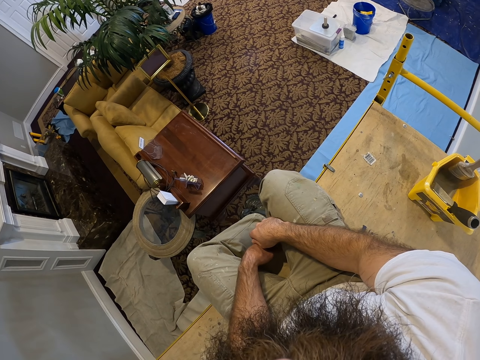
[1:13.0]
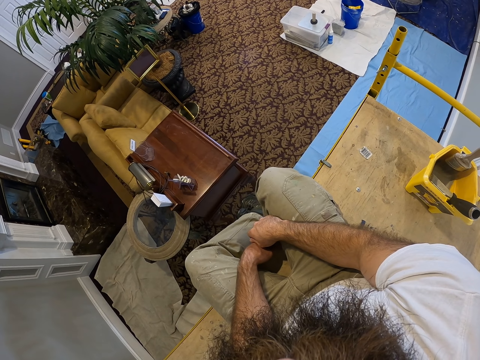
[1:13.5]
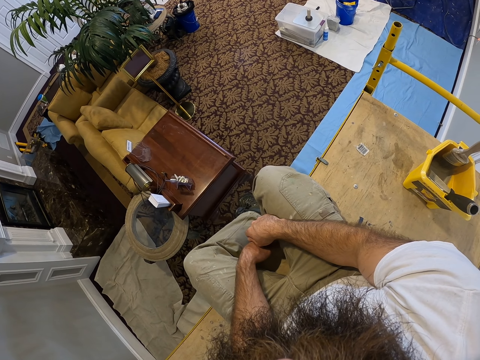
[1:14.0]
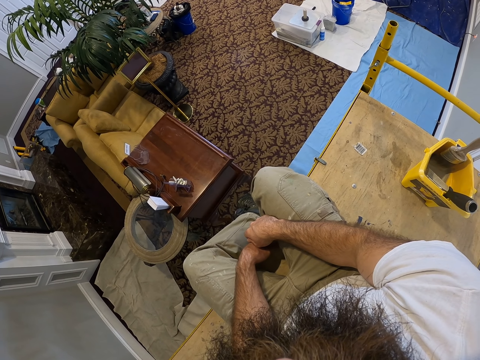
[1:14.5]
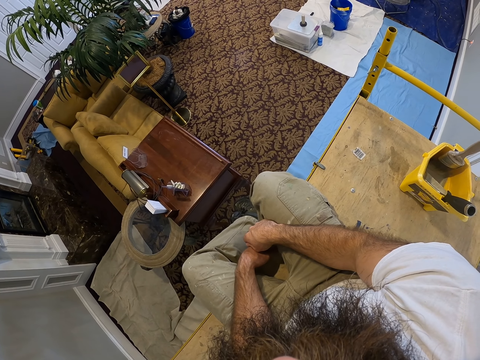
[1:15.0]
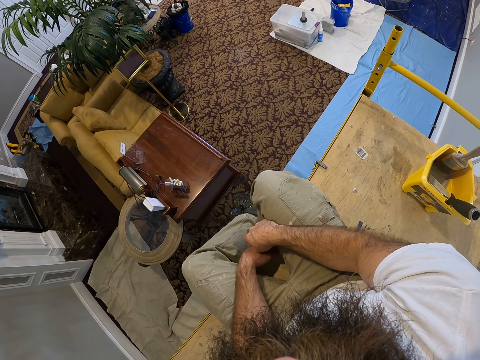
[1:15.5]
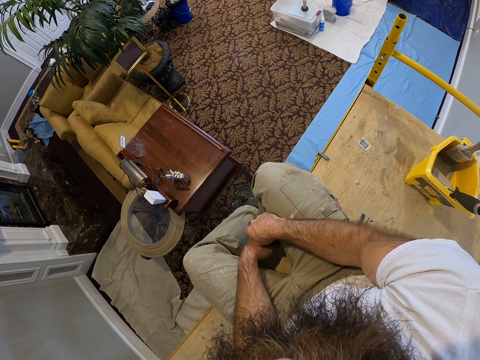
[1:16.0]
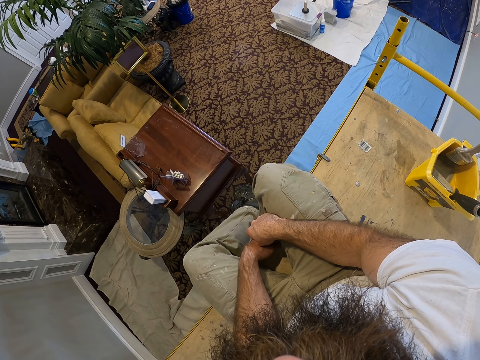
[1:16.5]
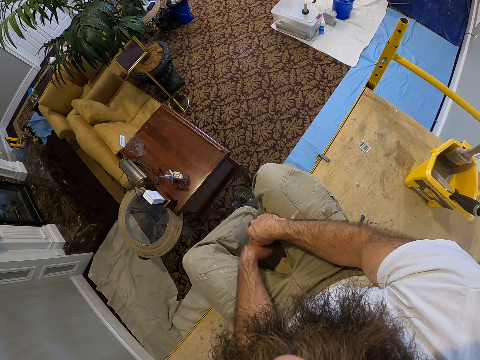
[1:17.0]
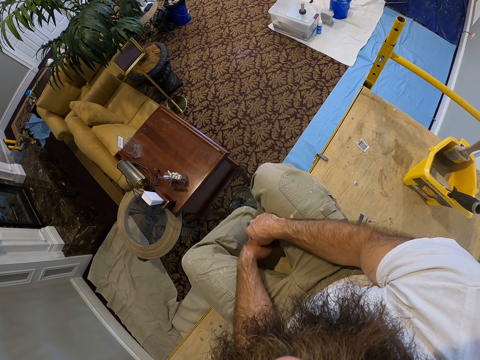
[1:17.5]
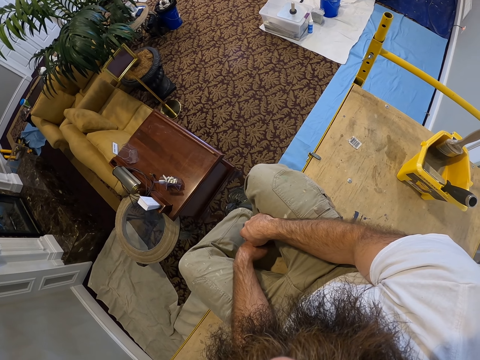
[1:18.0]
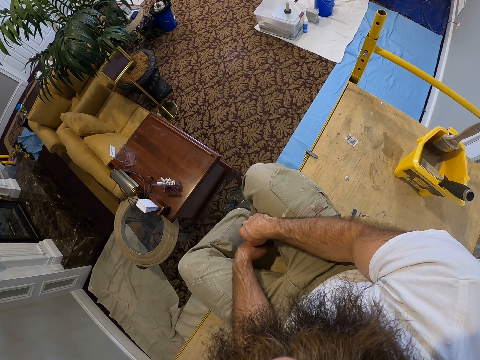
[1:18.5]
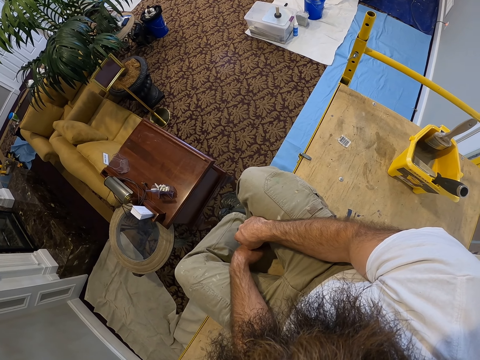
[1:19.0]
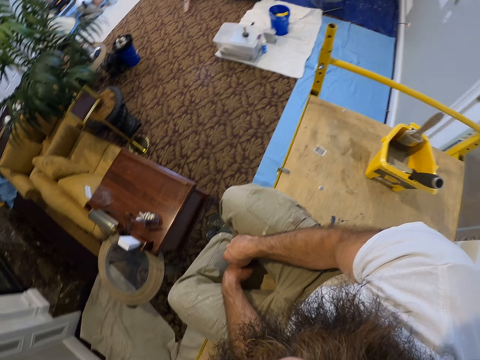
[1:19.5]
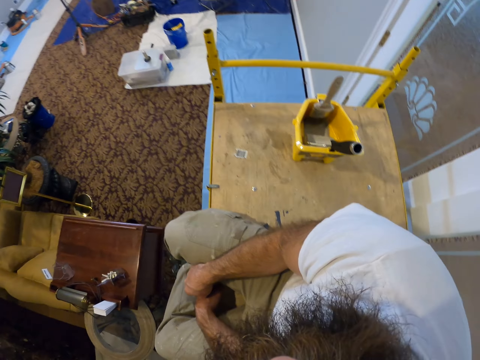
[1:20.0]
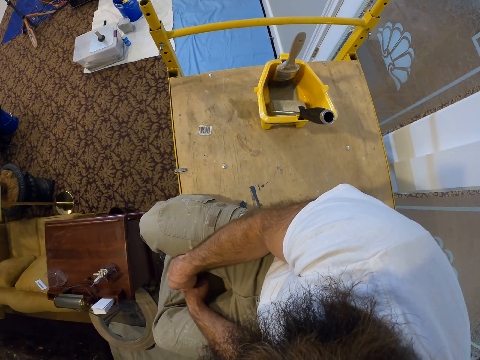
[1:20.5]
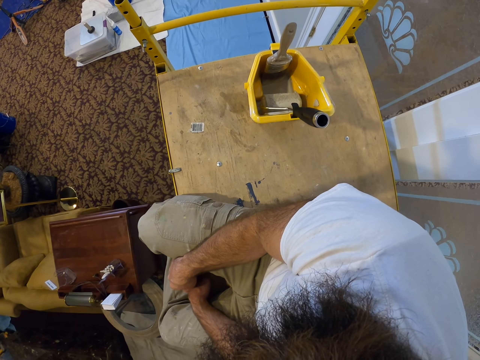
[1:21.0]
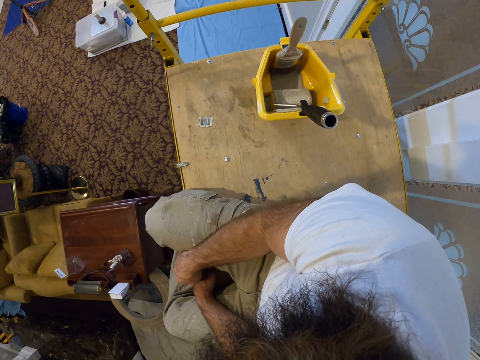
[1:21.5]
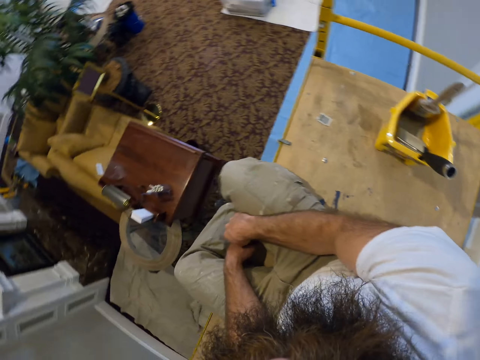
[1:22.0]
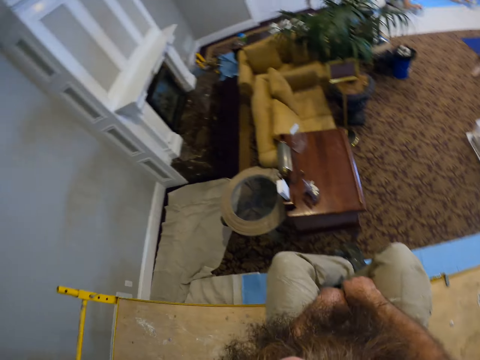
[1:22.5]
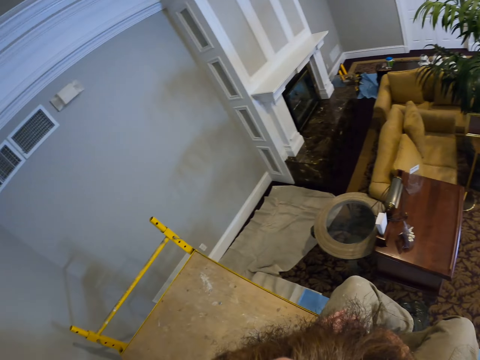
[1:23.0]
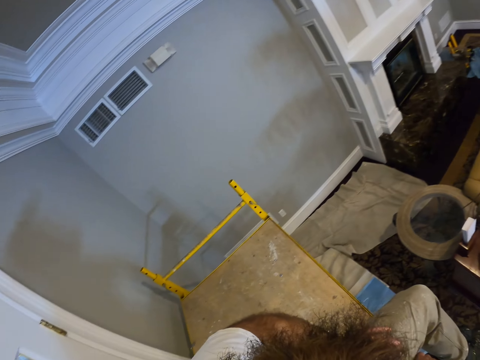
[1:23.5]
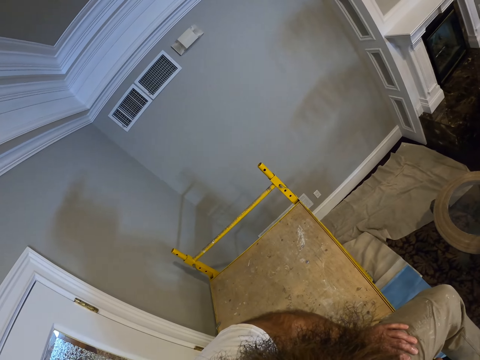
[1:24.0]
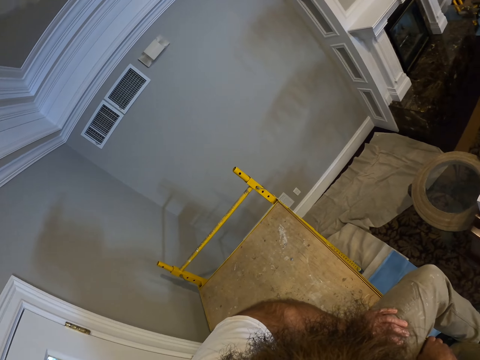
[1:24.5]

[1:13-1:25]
The camera wearer looks around.

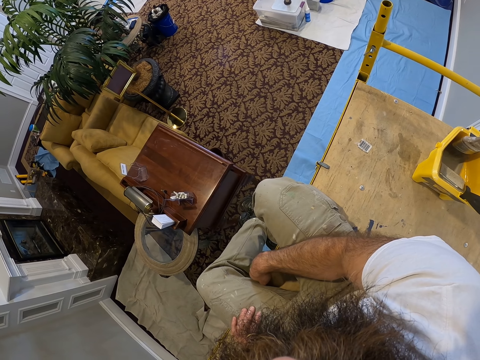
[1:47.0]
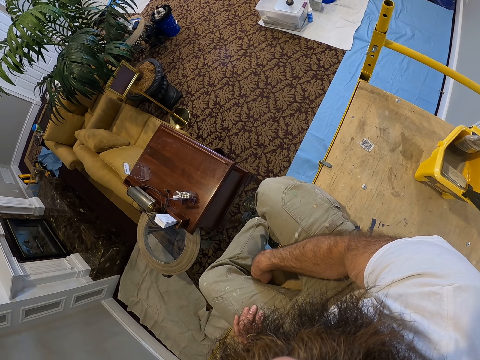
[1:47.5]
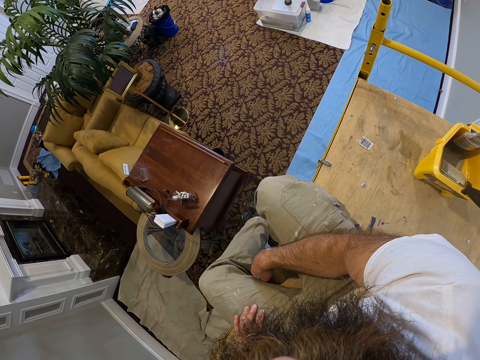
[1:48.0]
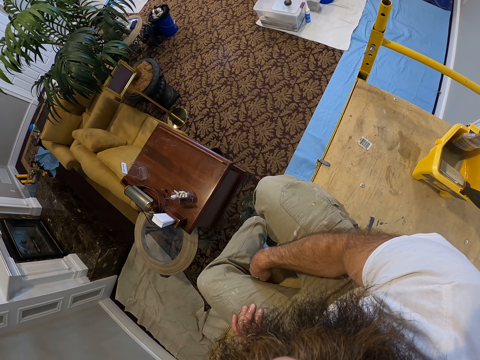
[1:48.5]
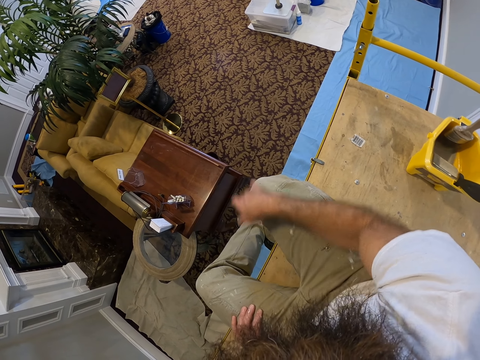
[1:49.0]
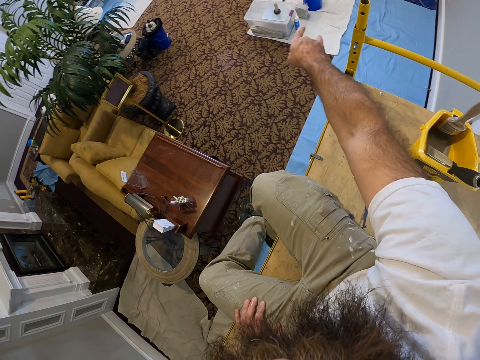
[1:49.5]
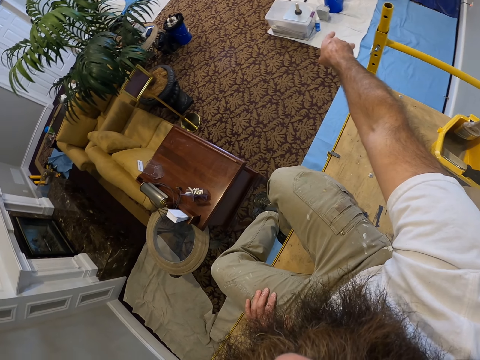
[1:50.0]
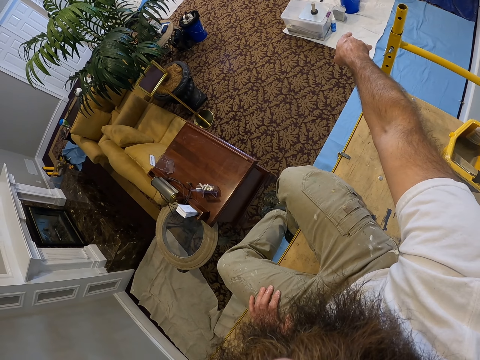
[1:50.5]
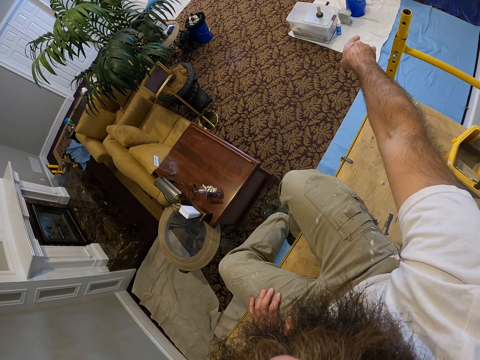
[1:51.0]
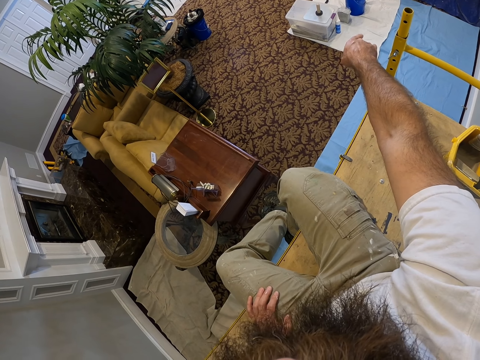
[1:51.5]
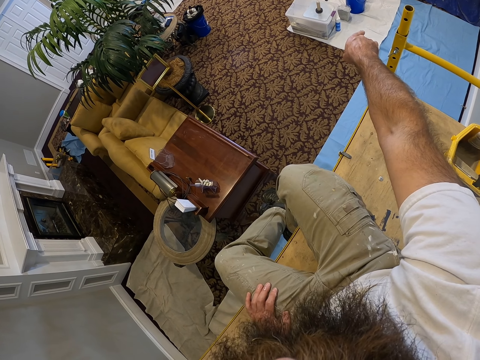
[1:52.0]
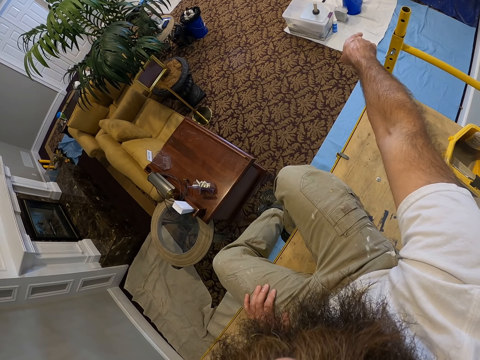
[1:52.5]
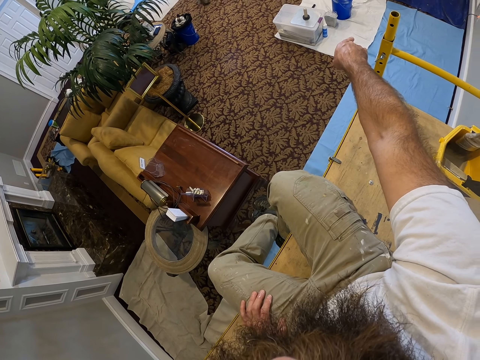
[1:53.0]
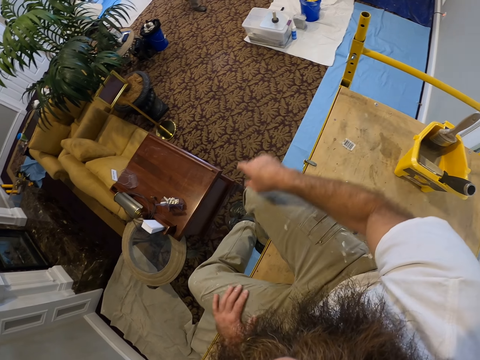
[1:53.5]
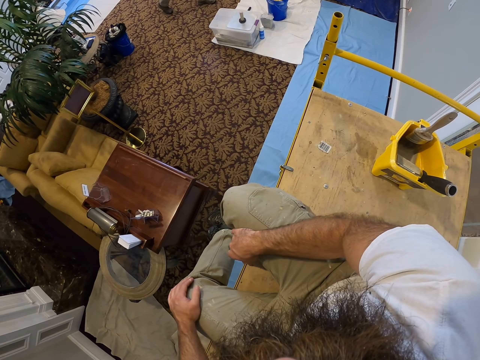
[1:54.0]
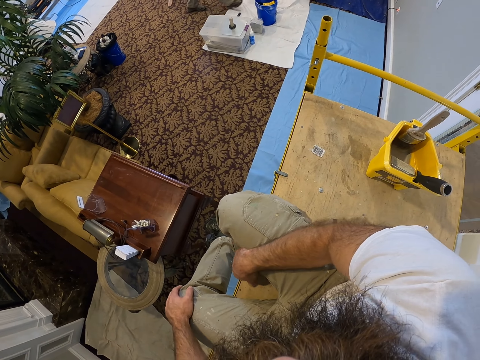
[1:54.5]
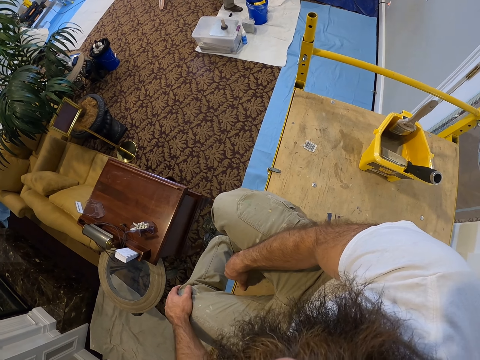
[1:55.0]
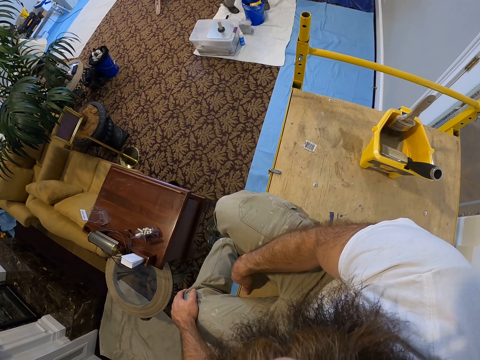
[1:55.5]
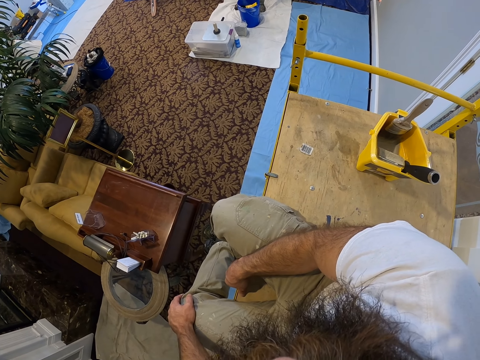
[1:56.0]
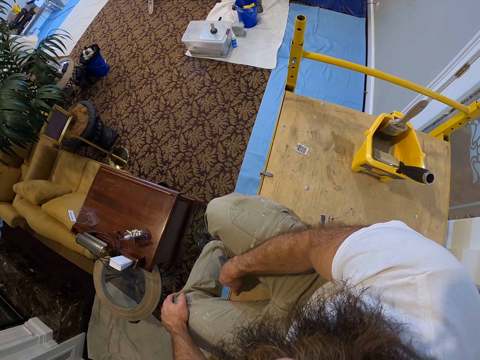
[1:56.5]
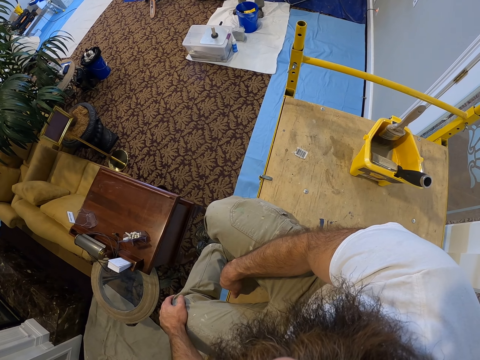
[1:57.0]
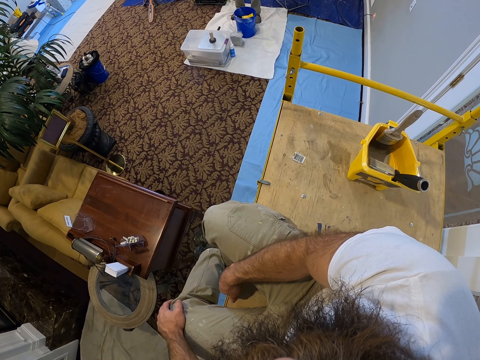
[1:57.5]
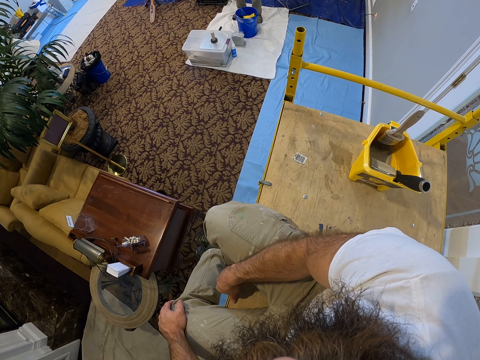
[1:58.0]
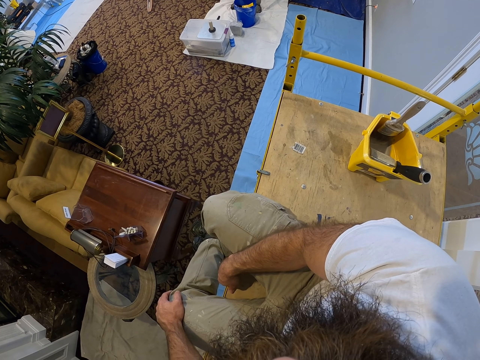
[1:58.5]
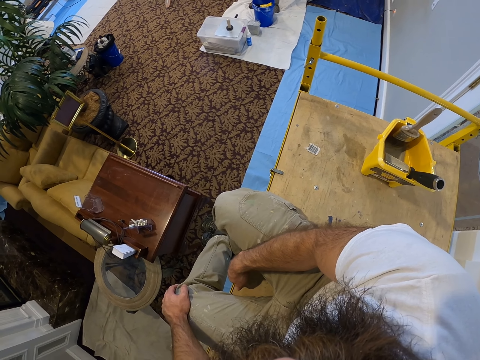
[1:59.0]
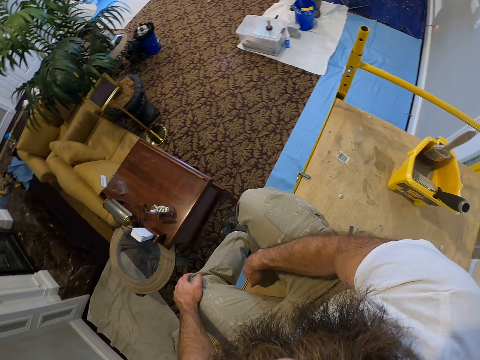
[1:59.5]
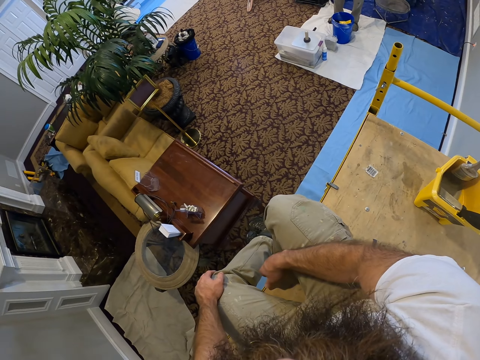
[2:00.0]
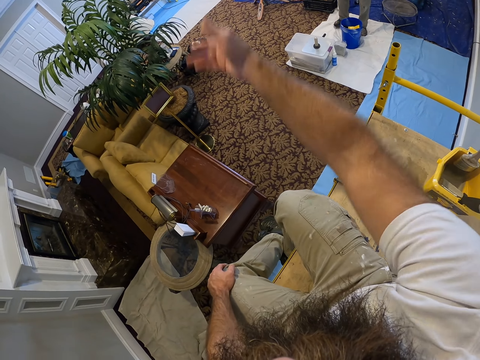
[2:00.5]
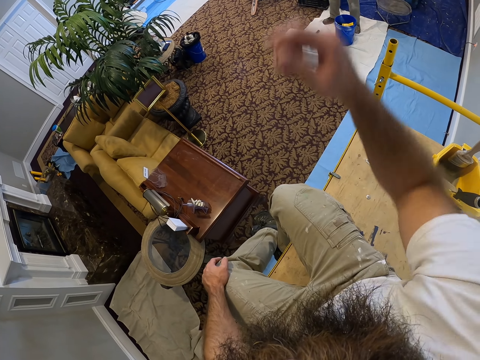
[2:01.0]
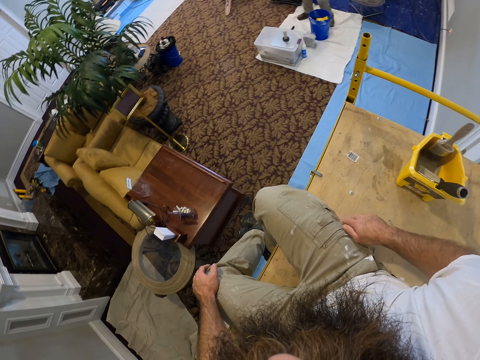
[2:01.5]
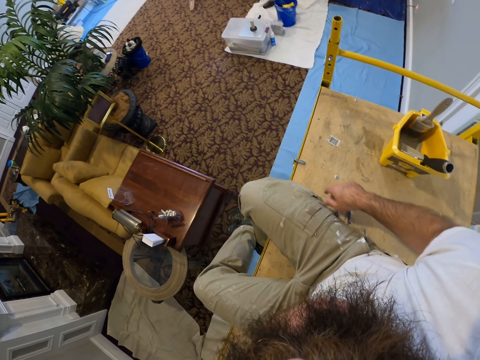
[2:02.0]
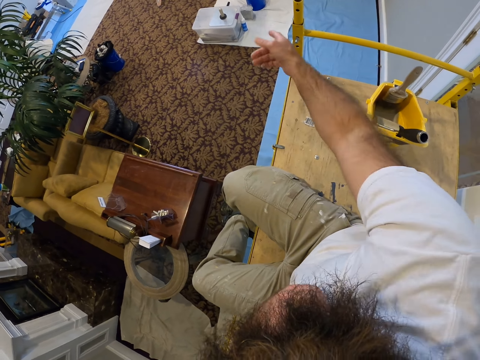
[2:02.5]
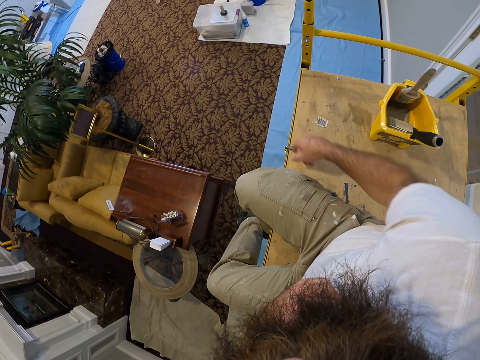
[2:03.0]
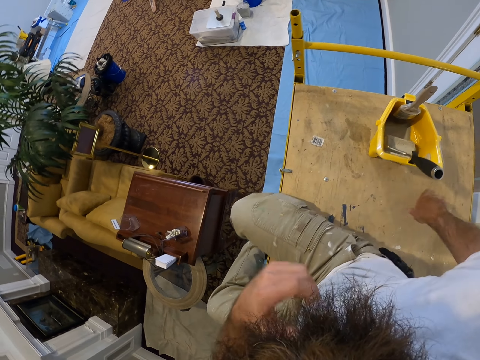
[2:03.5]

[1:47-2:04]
The camera wearer points aside. He interacts with the man in the apartment. The man walks around. The camera wearer moves his hand.
